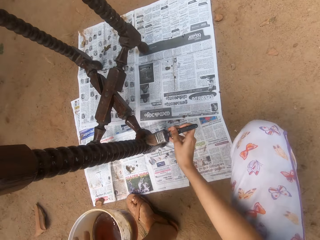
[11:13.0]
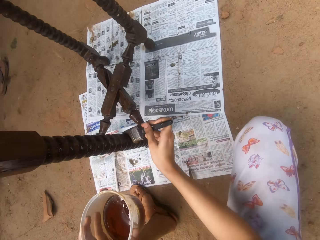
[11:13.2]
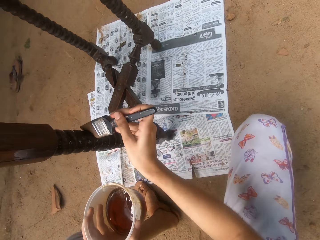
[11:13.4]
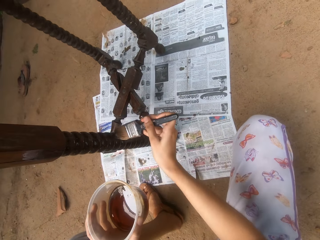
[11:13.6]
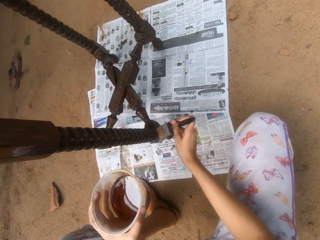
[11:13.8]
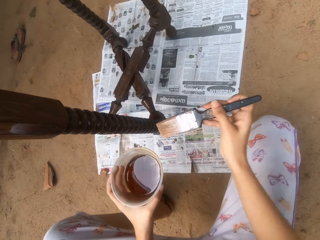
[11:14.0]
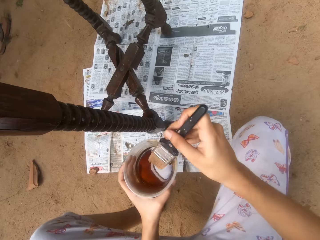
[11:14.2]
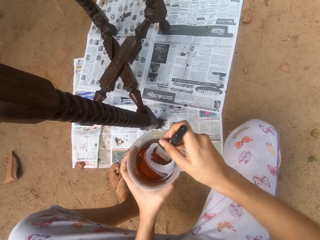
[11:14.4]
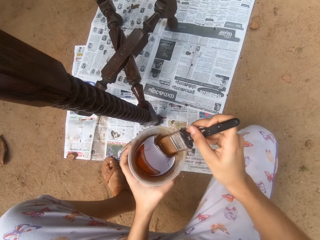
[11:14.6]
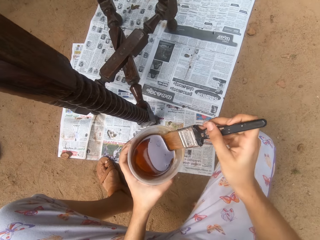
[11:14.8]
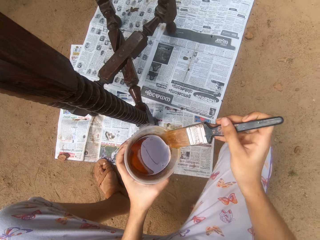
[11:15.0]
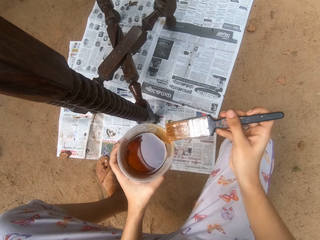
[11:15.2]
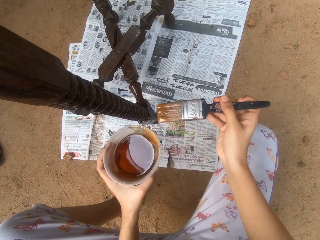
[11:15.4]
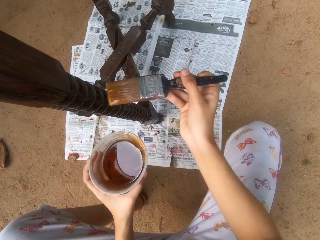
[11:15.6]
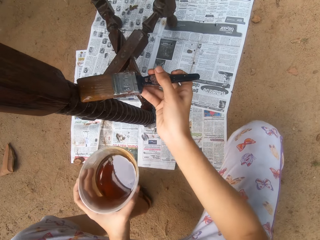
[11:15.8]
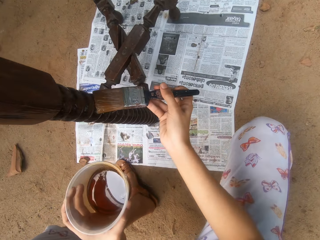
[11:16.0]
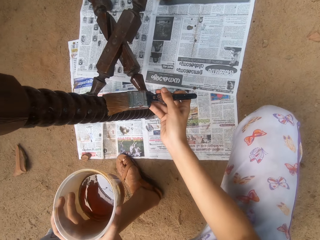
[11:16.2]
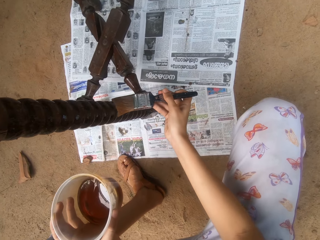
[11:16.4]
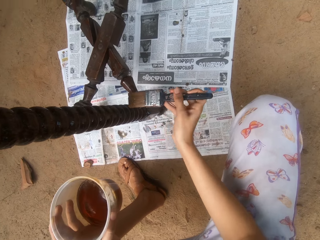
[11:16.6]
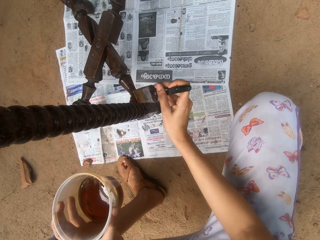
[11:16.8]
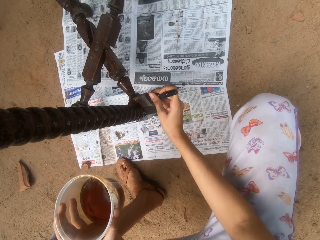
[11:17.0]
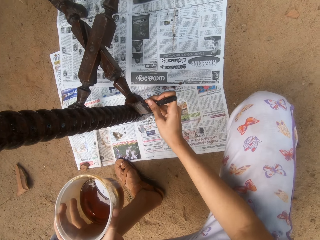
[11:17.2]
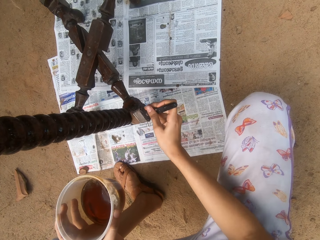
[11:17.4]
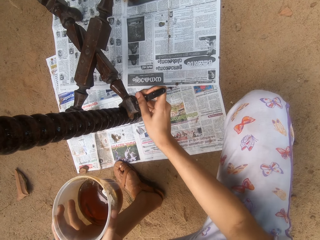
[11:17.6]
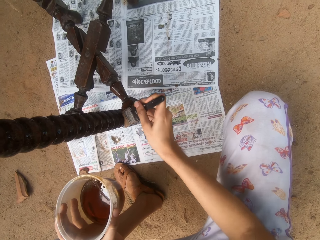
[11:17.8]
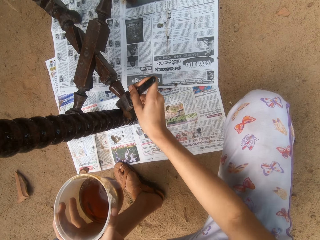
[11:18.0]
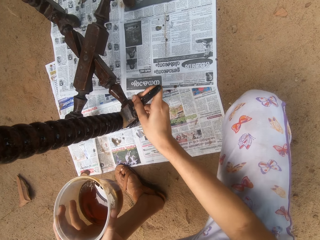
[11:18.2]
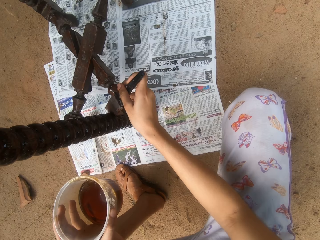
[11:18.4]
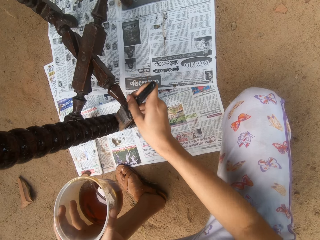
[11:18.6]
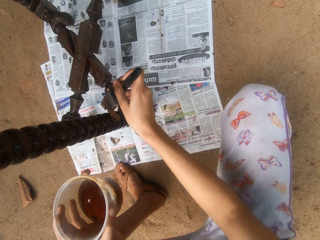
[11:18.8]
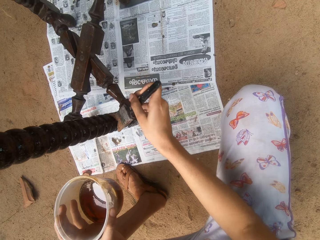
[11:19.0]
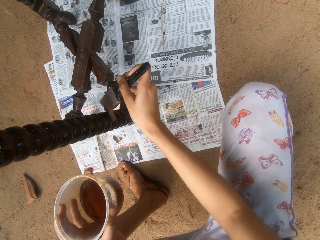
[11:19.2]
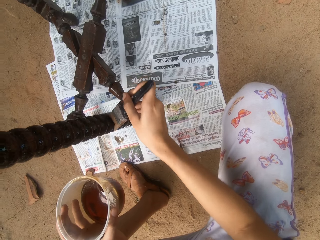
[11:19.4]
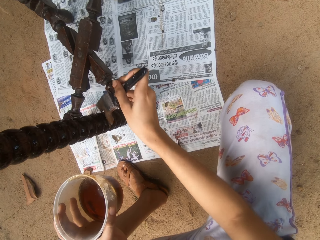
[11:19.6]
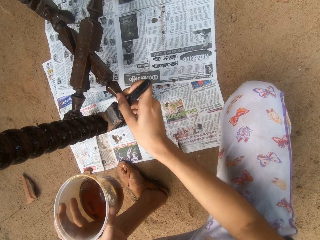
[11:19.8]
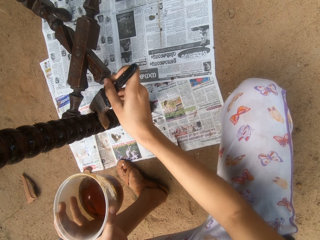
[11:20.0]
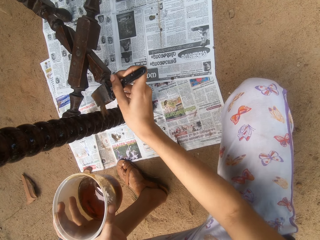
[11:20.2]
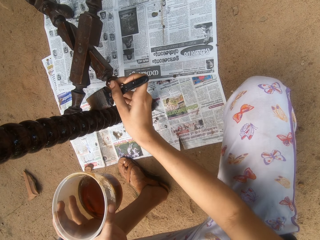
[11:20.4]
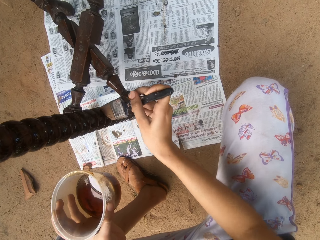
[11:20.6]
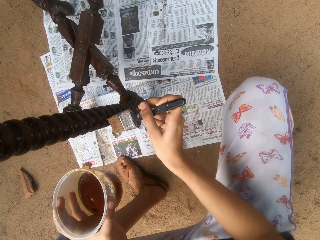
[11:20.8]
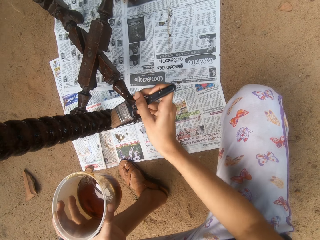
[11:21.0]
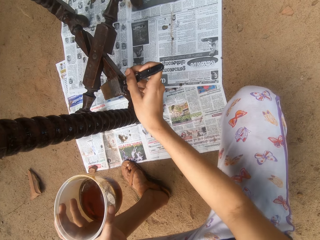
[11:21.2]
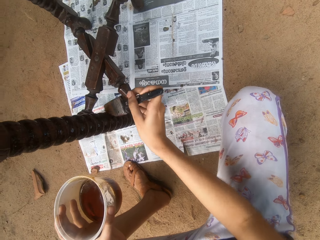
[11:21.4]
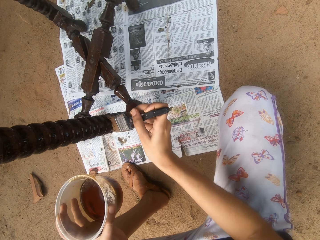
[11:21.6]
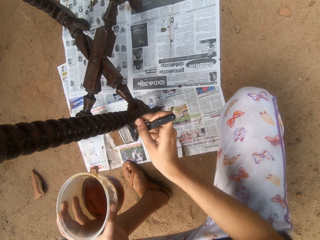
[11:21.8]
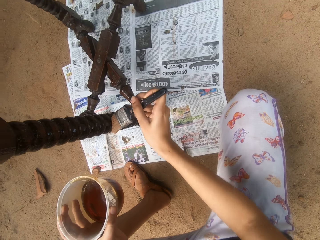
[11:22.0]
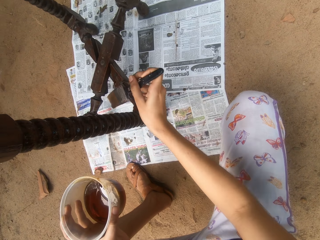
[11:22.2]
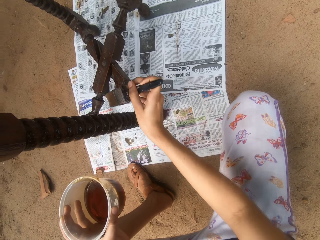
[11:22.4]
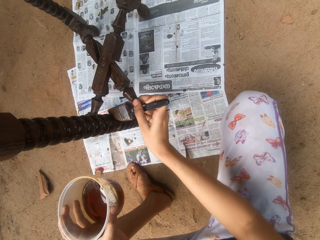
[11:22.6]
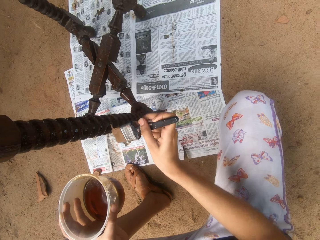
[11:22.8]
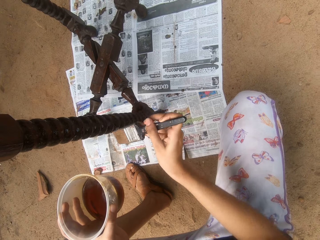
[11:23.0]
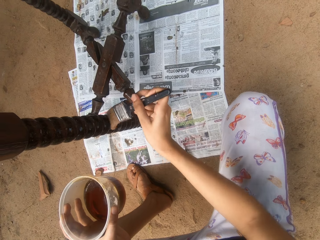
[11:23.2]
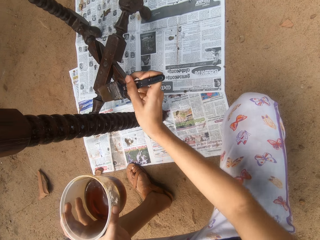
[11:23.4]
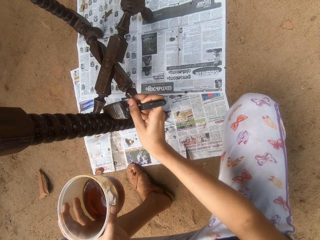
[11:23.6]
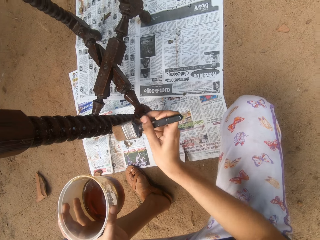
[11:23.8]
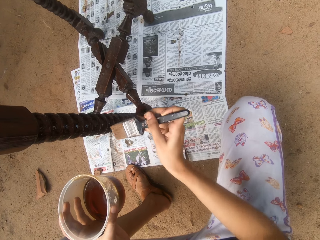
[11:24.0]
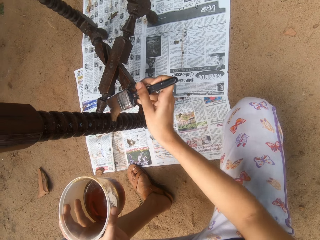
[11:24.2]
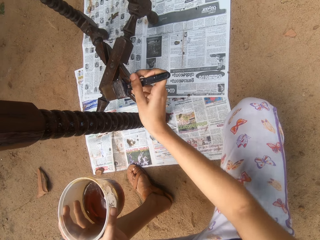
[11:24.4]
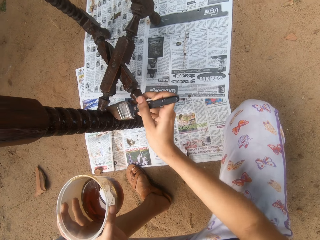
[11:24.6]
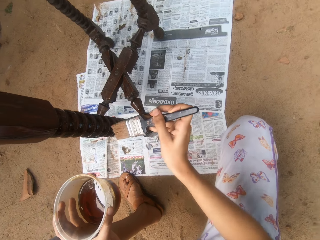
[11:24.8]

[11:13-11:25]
The camera wearer dips the brush in his right hand into the bowl of wood finish oil in his left hand. He rubs the brush on the tip of the bowl with his right hand. He coats the table with wood finish oil in the brush with his right hand.

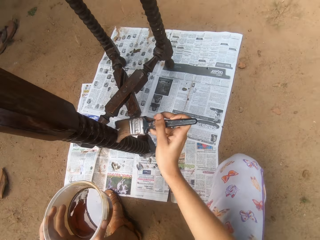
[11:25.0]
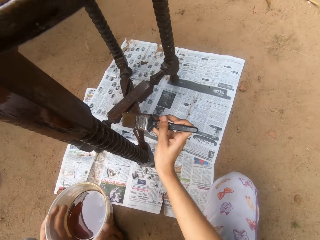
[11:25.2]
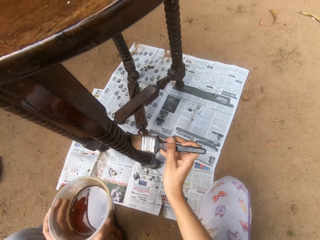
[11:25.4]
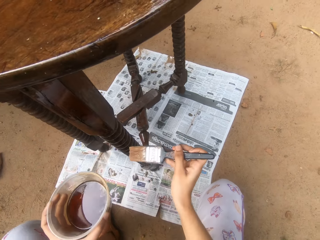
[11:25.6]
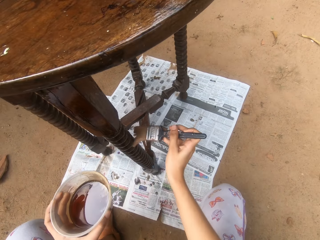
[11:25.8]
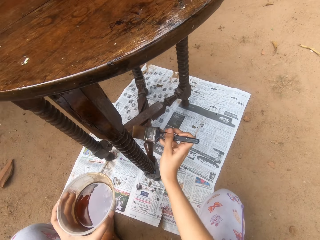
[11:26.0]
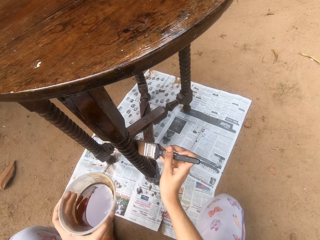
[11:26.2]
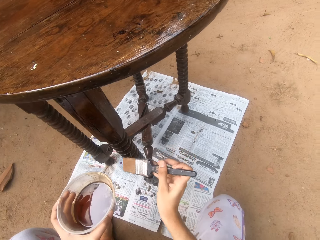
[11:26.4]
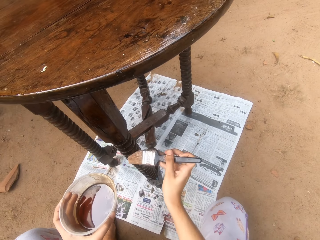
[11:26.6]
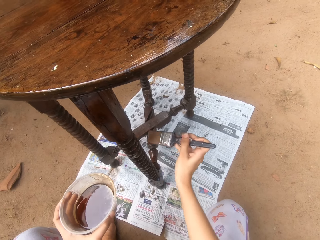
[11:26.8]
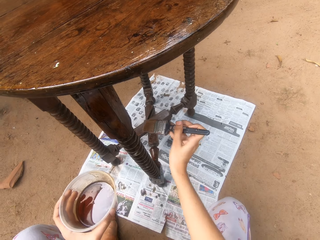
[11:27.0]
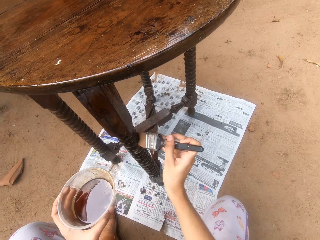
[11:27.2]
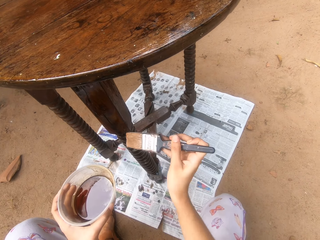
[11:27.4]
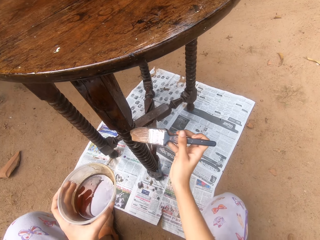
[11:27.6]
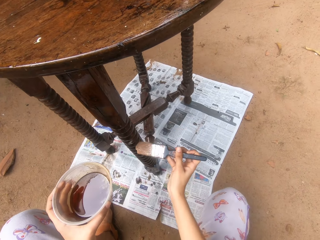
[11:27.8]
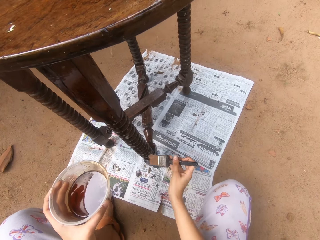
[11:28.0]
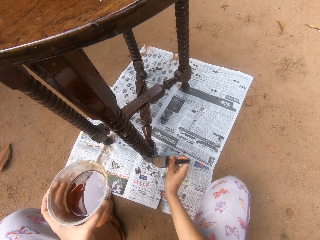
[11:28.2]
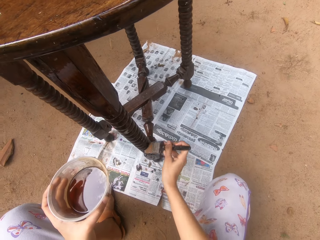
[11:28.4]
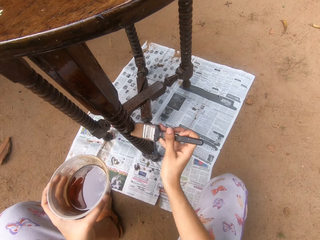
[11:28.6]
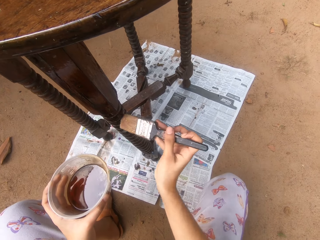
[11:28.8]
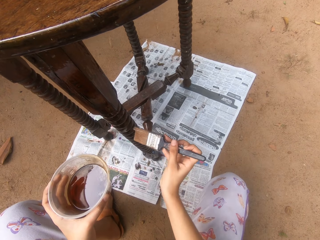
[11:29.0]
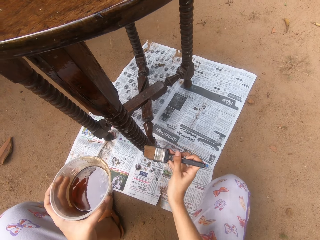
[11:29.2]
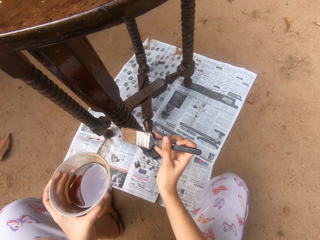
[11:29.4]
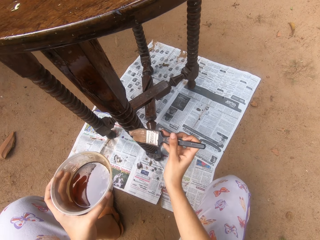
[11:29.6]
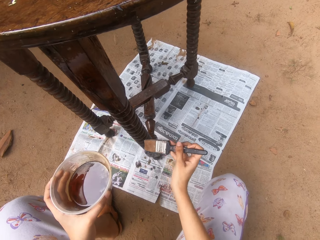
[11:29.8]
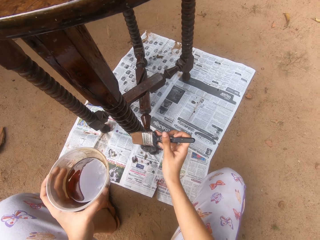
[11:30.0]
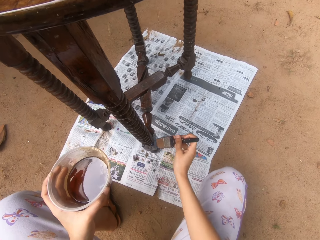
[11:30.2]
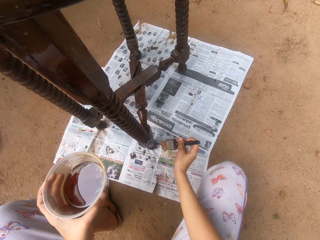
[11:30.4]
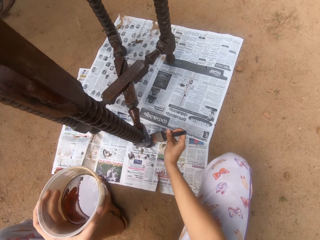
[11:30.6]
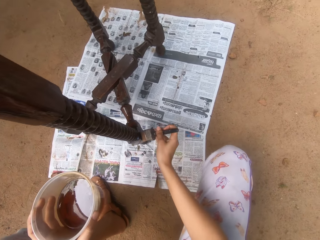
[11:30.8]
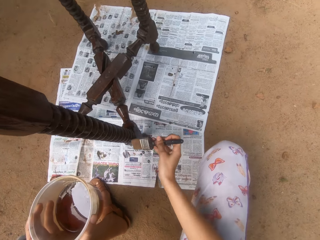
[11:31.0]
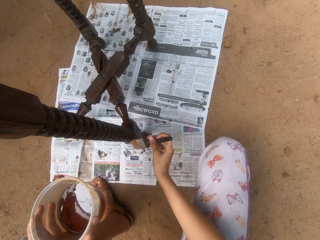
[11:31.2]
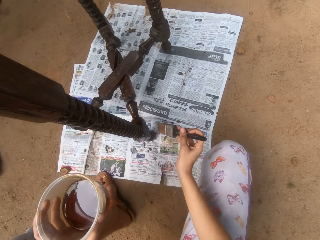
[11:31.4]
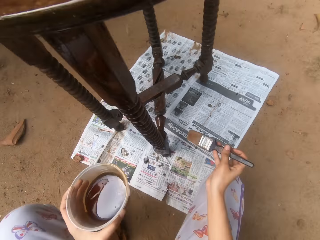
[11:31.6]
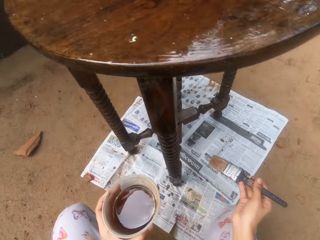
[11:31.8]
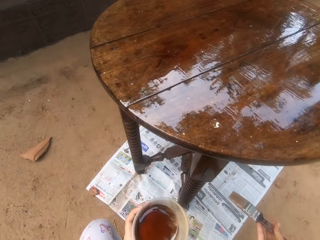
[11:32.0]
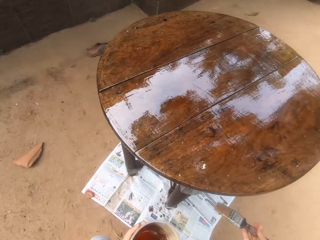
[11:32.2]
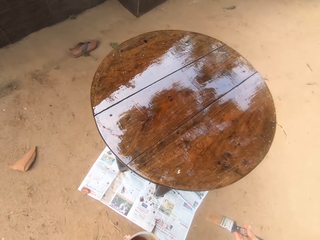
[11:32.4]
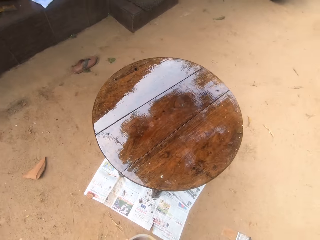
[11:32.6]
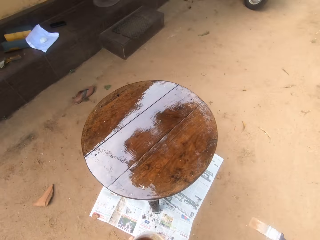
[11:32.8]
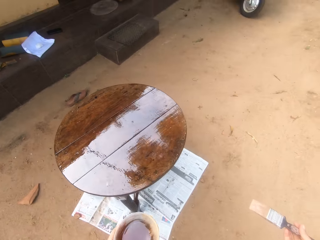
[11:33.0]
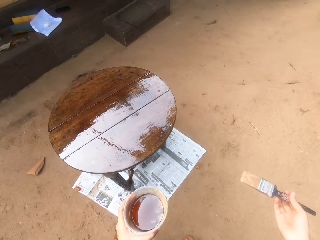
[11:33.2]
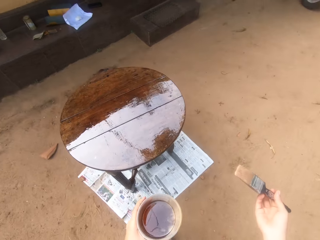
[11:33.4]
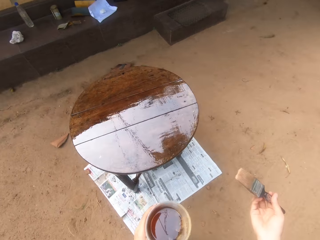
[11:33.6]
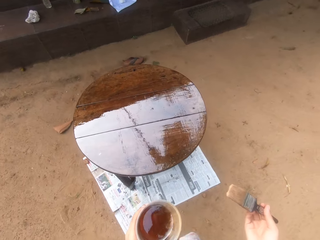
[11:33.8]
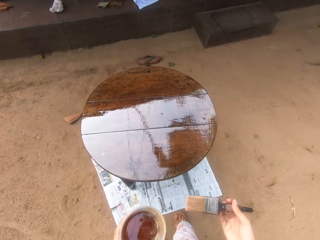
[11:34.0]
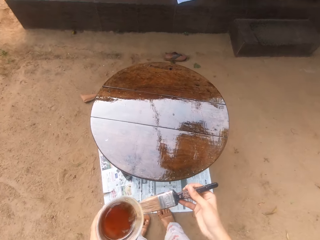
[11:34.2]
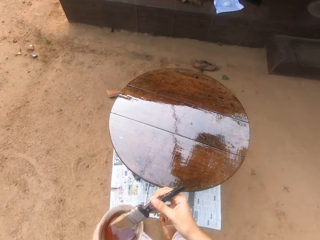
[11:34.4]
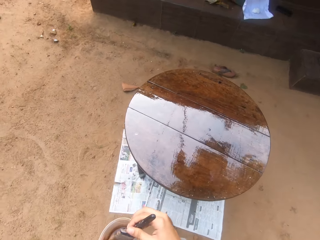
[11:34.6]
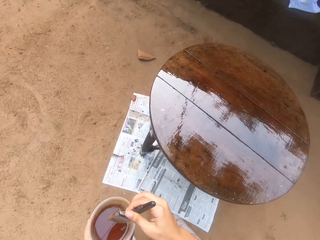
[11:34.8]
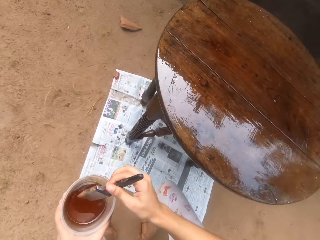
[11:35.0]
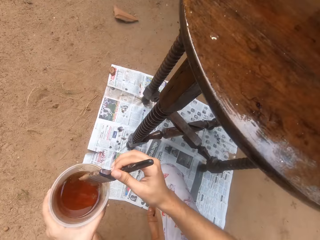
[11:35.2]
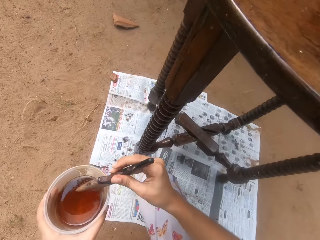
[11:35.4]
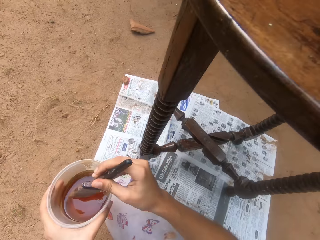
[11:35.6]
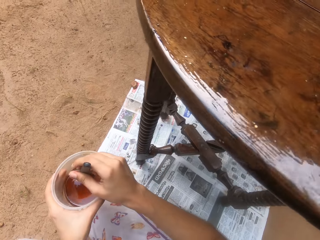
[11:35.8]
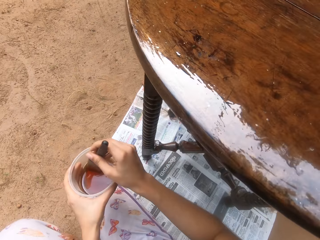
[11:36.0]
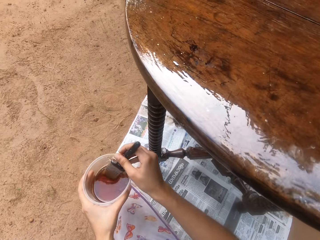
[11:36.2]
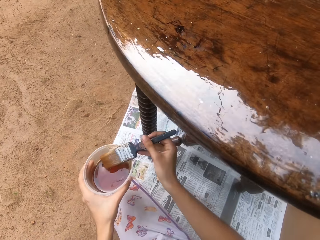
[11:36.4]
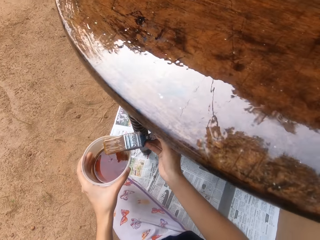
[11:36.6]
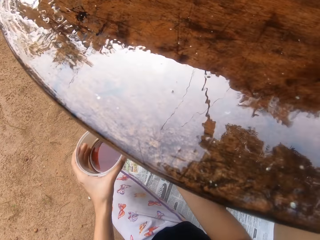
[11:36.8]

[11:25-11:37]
The camera wearer walks around. He dips the brush in his right hand into the bowl of wood finish oil in his left hand.
